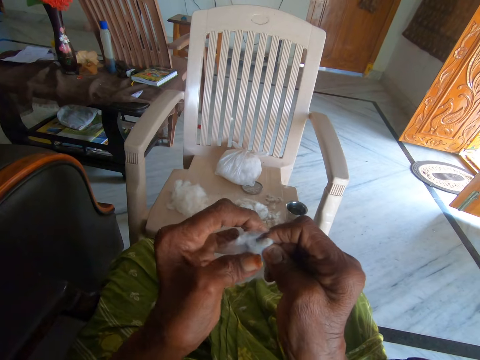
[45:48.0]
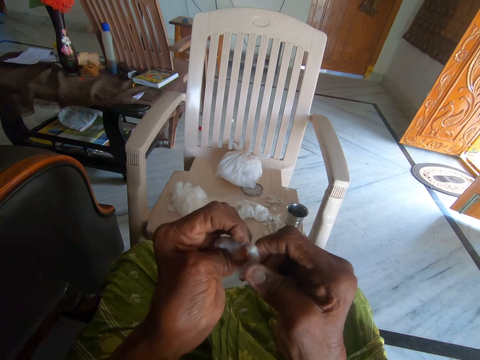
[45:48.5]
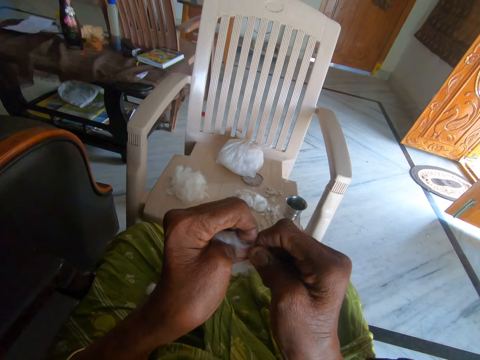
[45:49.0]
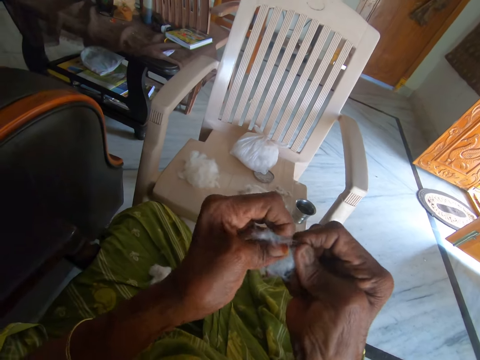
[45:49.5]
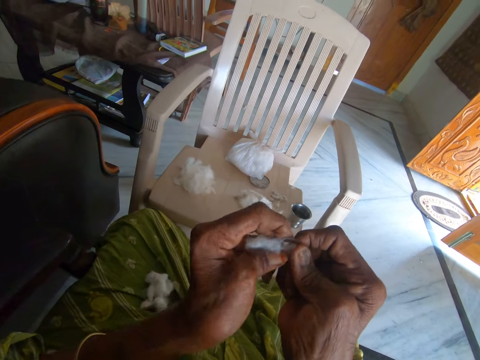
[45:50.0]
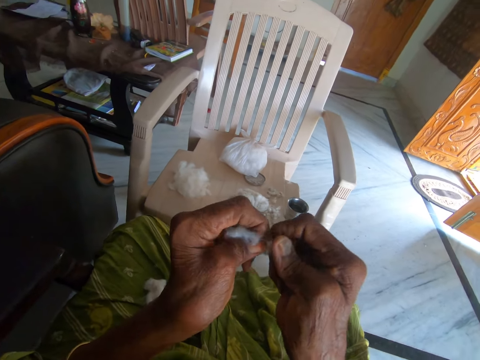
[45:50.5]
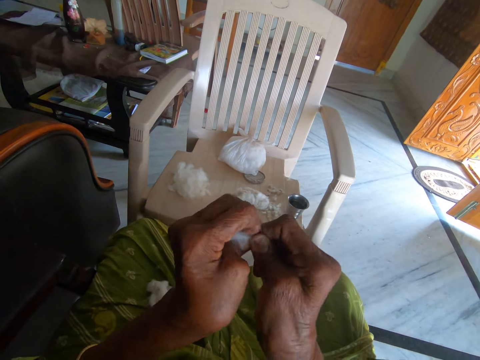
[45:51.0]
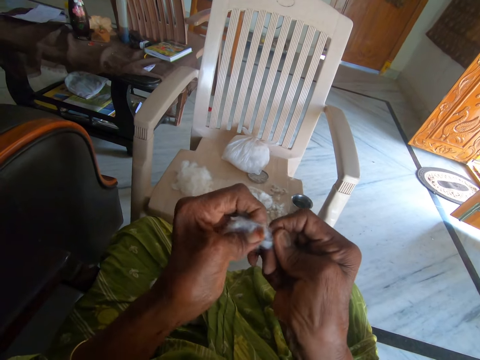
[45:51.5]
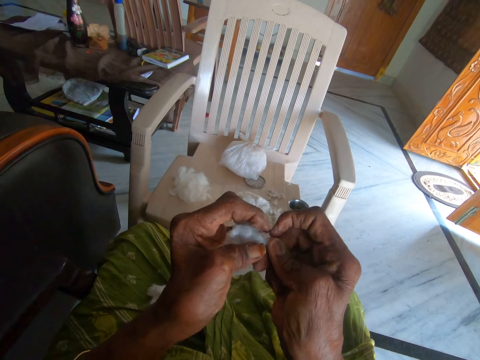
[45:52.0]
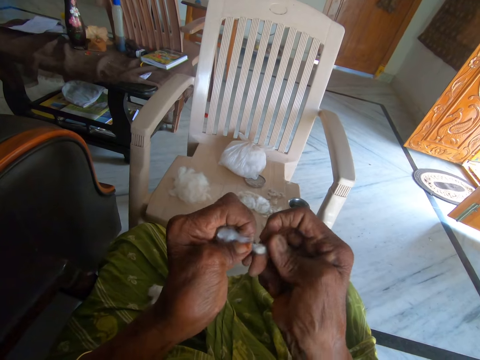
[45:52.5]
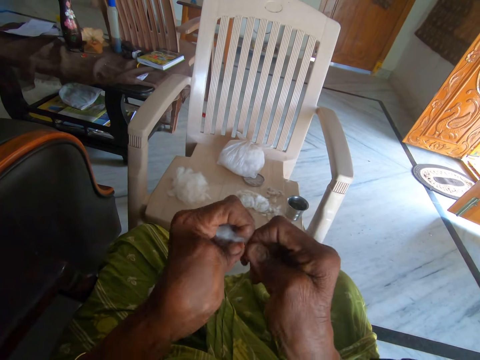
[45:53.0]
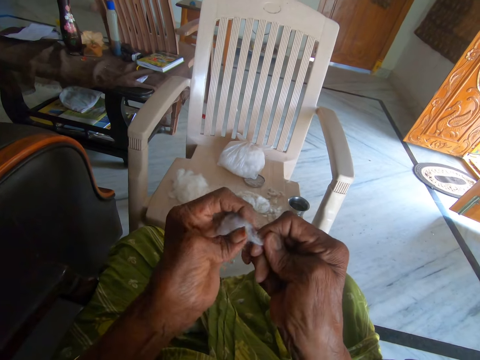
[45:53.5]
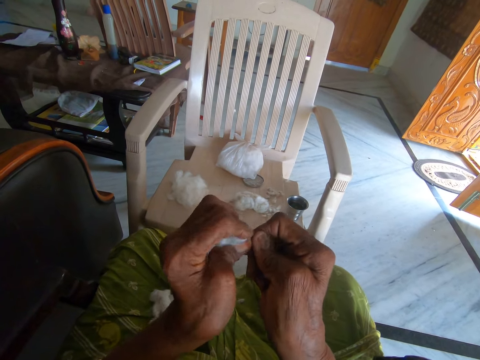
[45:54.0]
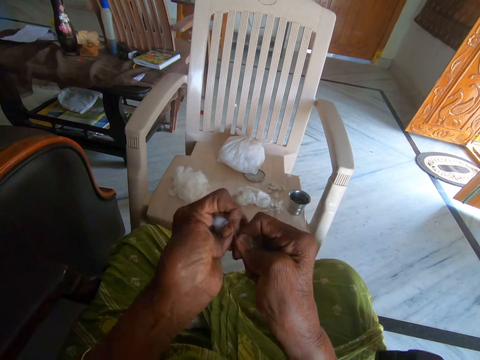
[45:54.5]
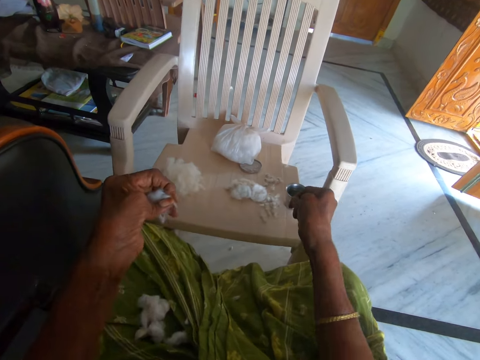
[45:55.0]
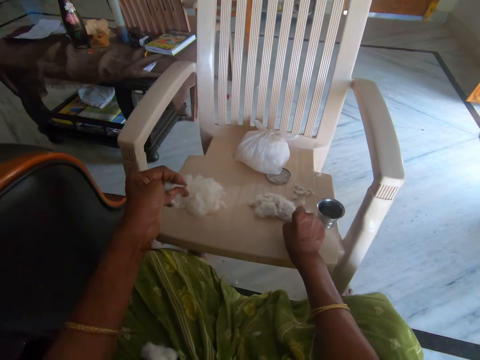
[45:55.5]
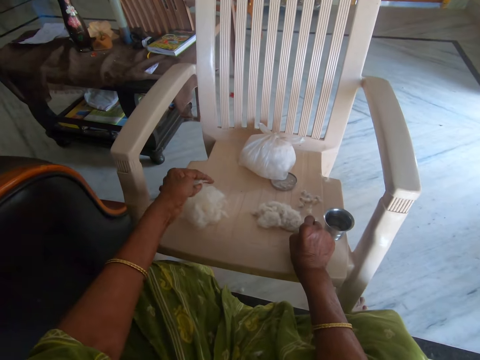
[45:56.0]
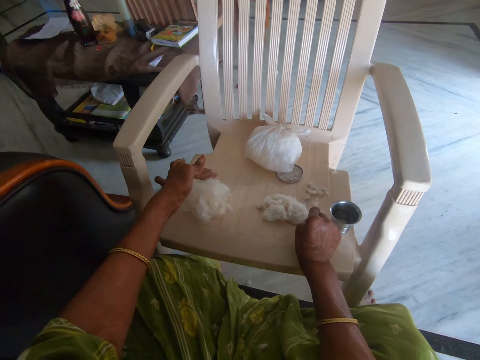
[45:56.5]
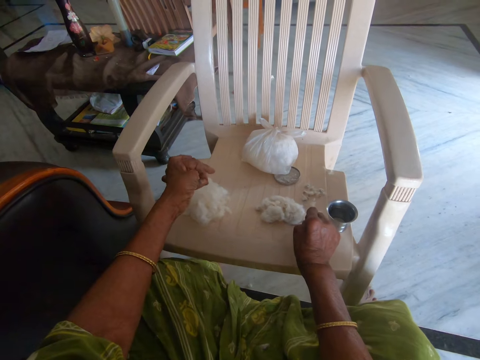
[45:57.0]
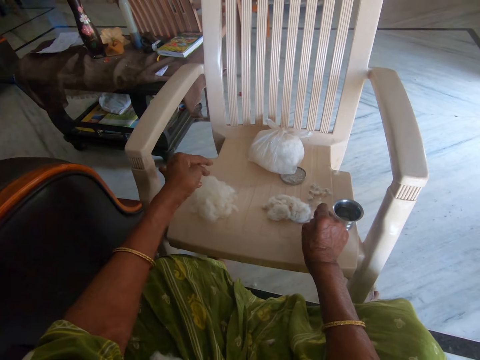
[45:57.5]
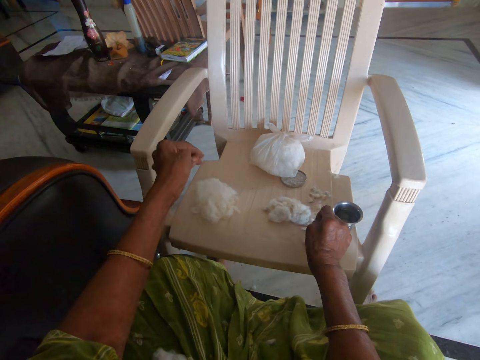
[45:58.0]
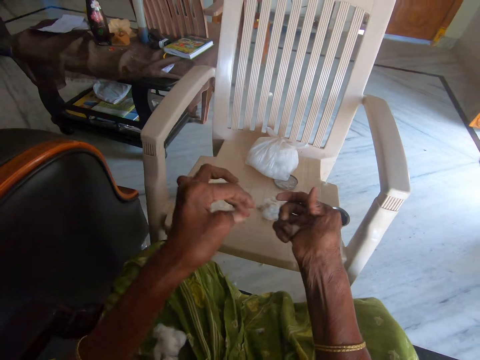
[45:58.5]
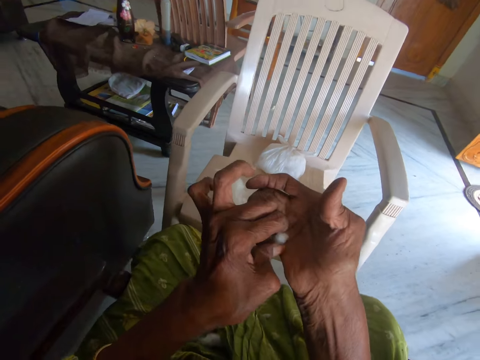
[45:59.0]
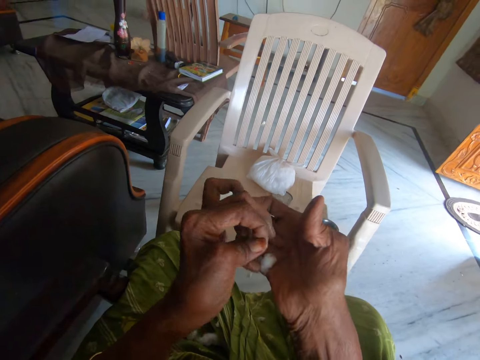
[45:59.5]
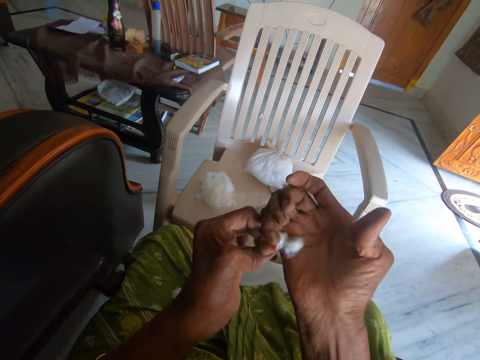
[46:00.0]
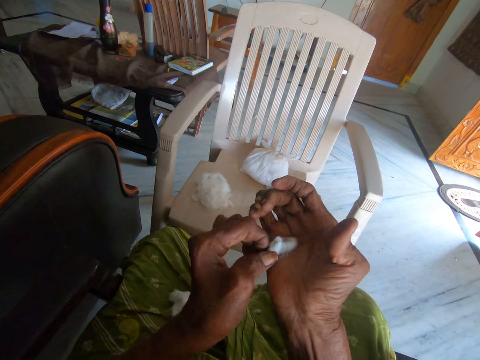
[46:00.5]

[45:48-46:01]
The camera wearer drops dirt on the chair with her right hand. She drops cotton wool on the chair with her left hand. She picks the cotton wool from her right hand.

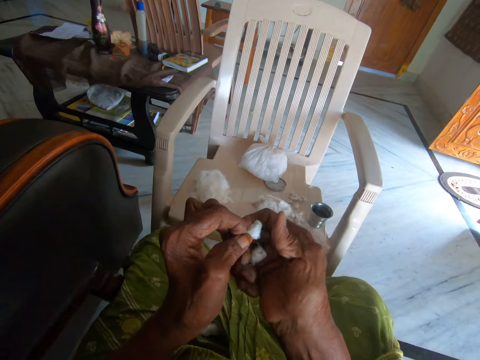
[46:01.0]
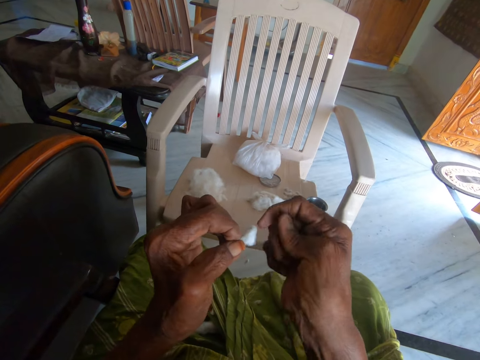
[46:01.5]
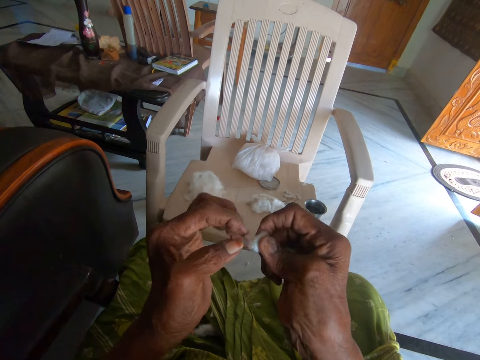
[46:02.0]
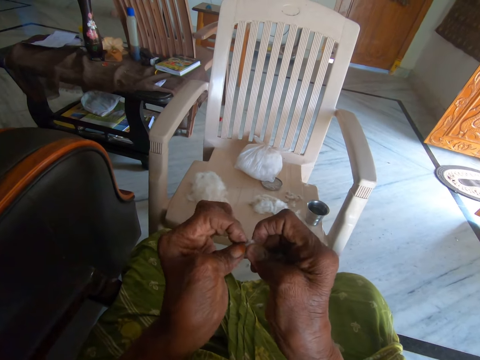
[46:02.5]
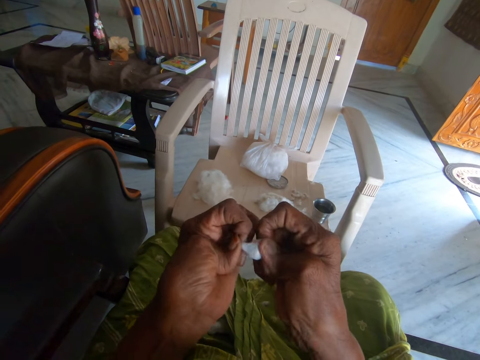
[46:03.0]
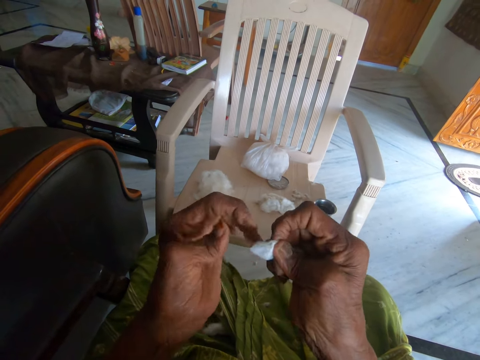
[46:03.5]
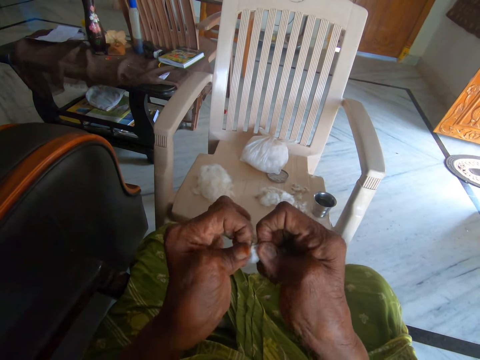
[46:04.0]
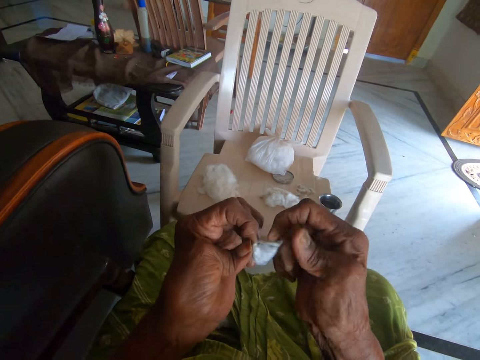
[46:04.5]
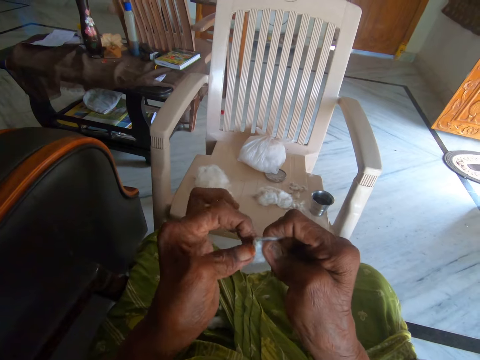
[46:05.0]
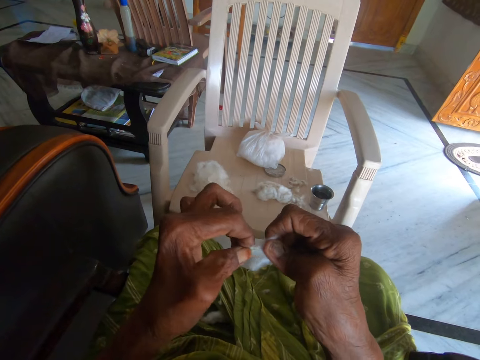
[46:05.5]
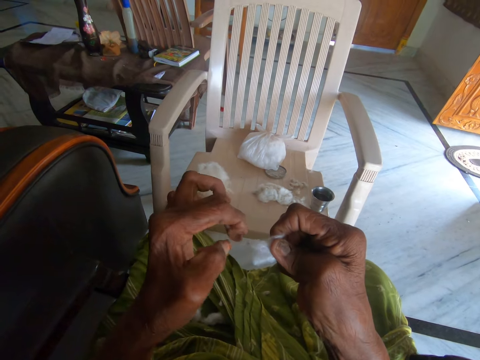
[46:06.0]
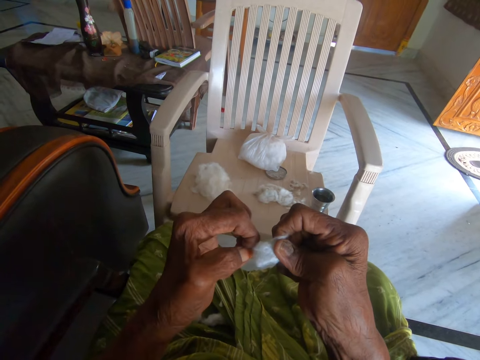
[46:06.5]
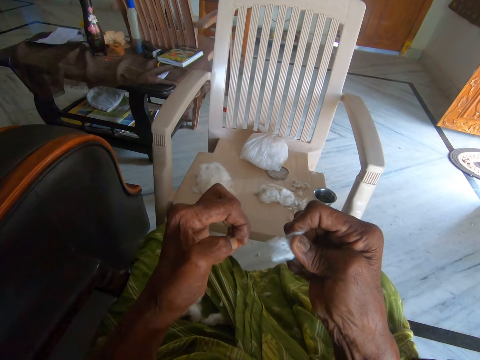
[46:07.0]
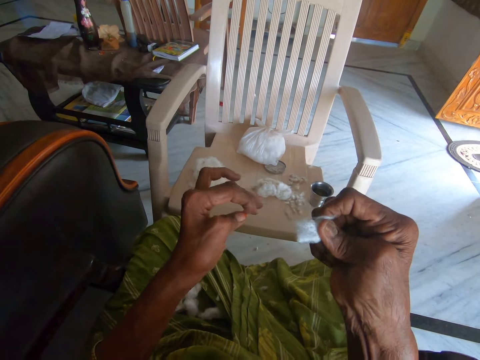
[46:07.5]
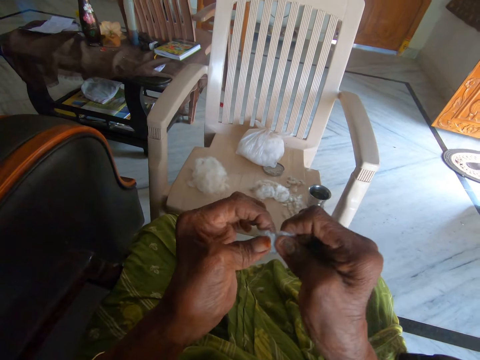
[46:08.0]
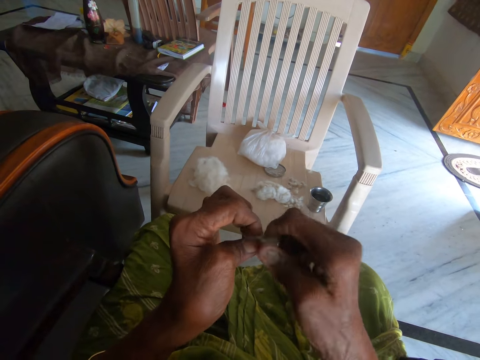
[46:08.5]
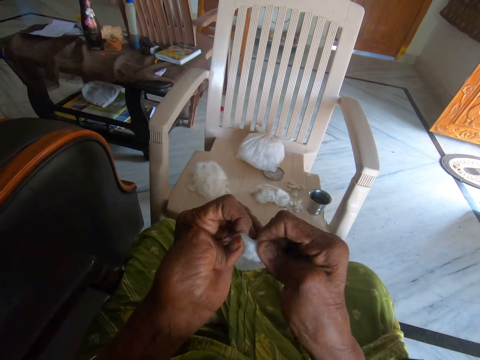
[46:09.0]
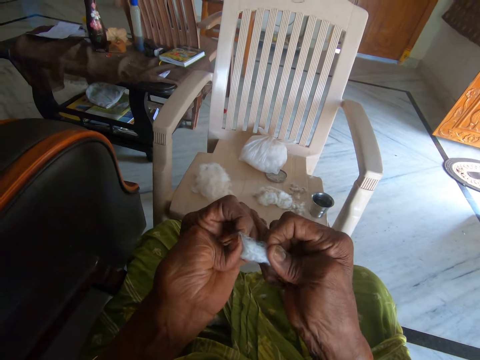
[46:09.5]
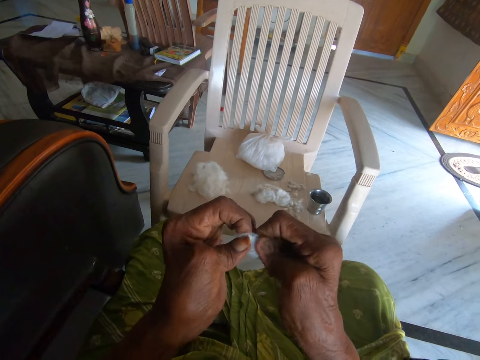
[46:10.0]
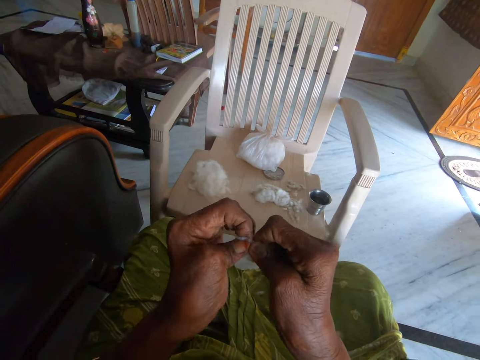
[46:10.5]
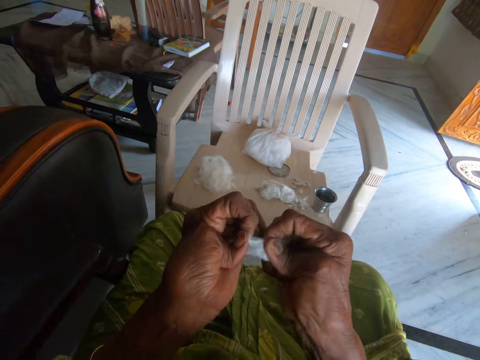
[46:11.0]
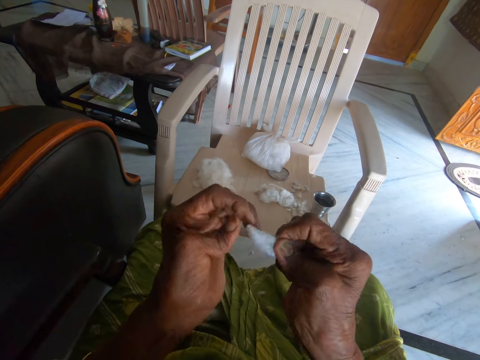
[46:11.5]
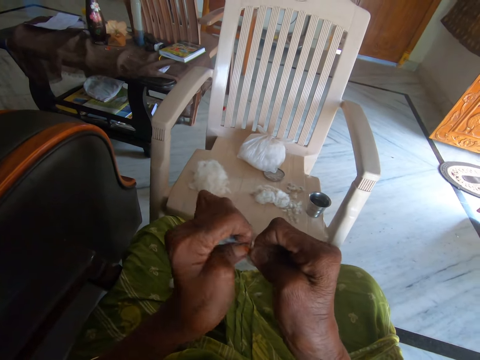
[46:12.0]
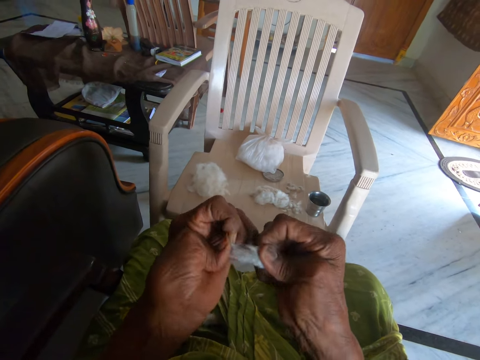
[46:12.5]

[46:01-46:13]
The camera wearer separates cotton wool from dirt with both hands. They drop the seed. They separate the cotton fibers from the seeds.

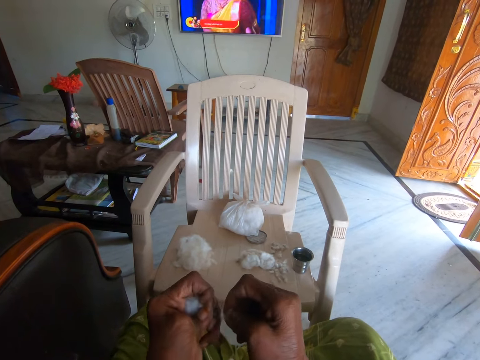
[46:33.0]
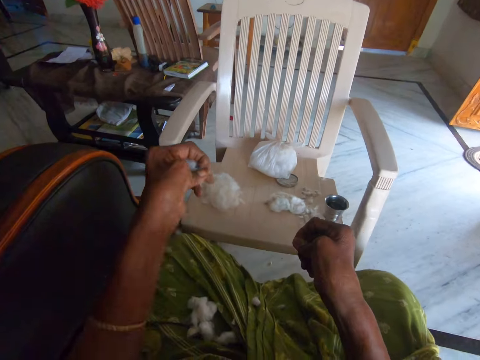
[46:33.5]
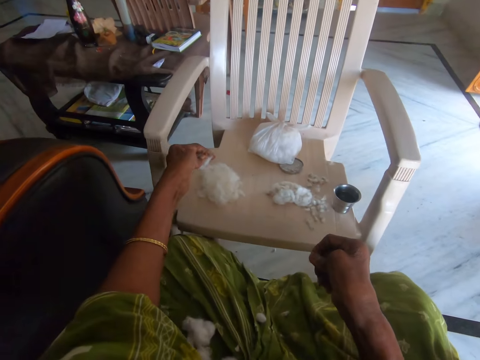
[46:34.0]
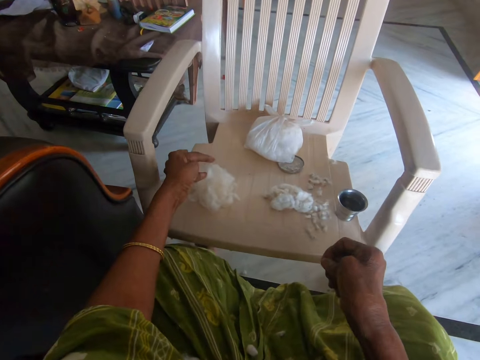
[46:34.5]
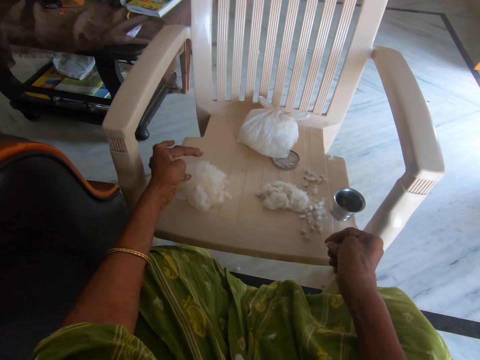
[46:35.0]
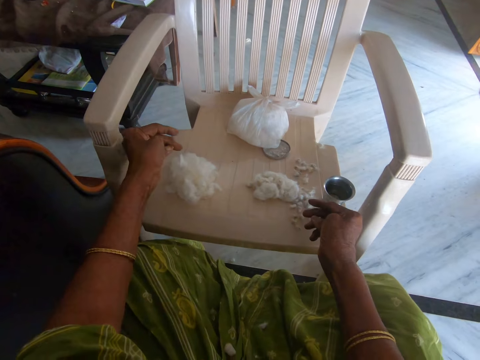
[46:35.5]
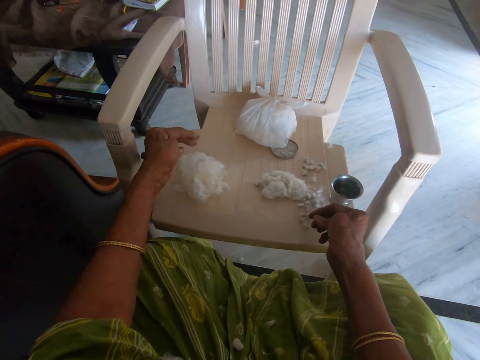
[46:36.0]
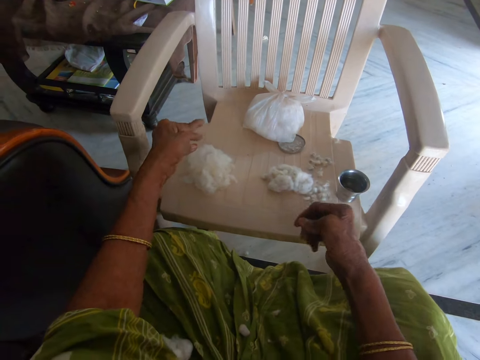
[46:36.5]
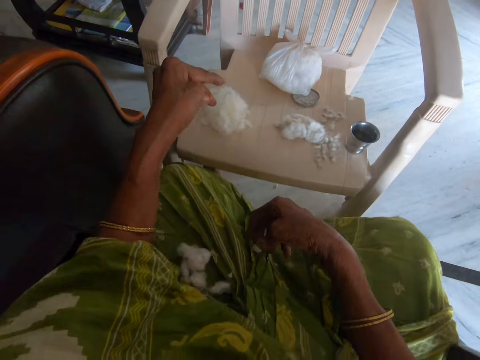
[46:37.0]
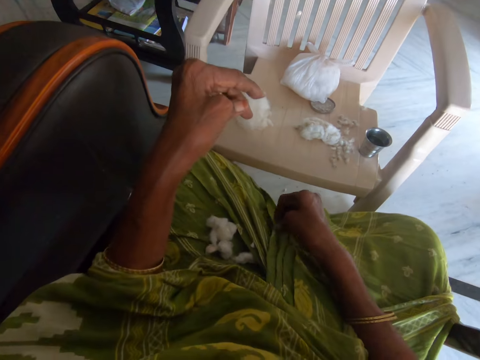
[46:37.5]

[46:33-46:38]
The camera wearer drops cotton wool on the chair with her left hand. She puts the cotton seed on the chair. She picks the cotton wool from her wrapper with her right hand.
